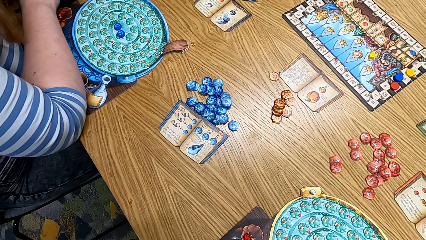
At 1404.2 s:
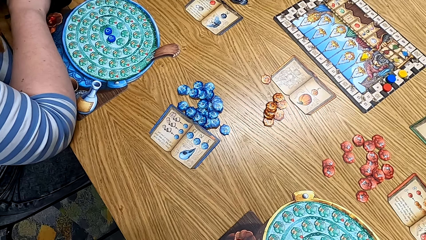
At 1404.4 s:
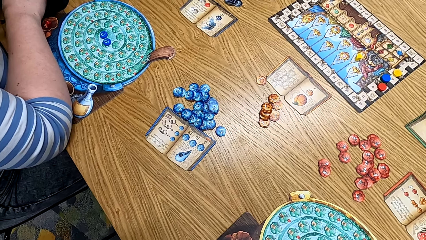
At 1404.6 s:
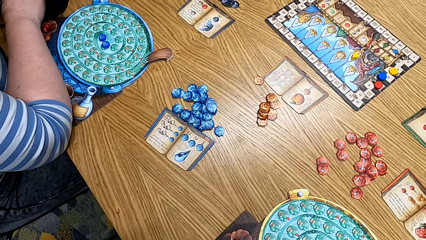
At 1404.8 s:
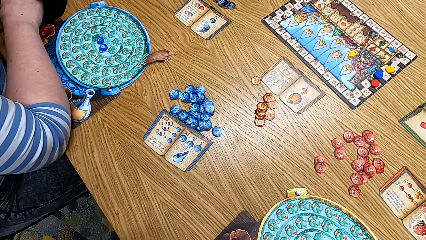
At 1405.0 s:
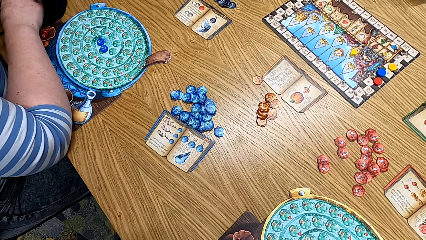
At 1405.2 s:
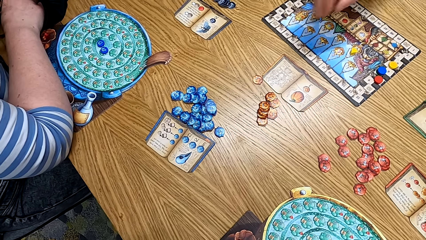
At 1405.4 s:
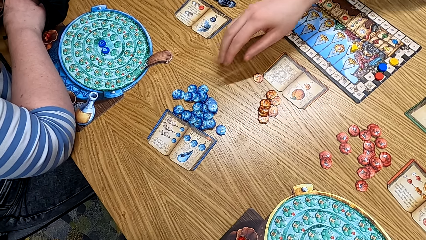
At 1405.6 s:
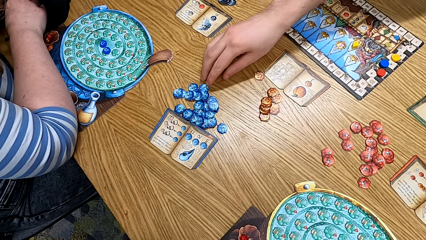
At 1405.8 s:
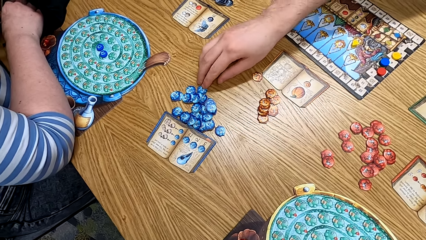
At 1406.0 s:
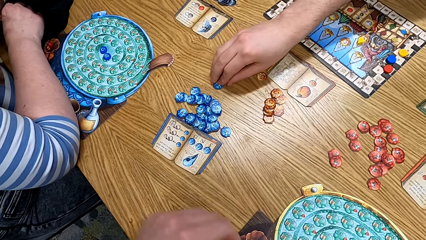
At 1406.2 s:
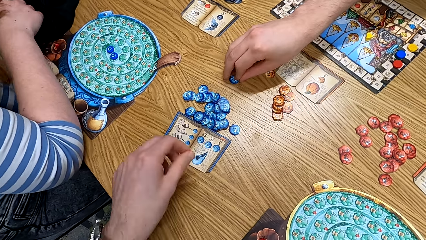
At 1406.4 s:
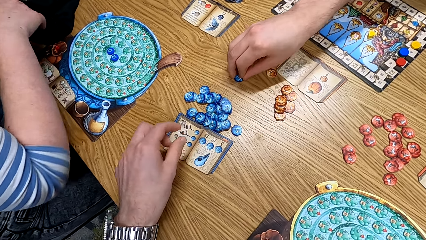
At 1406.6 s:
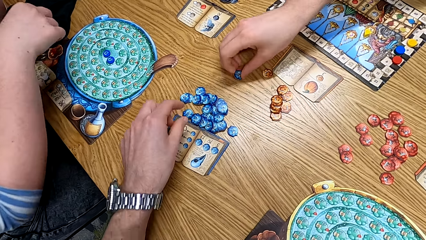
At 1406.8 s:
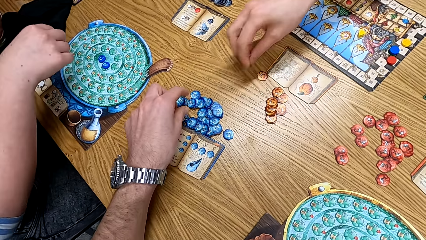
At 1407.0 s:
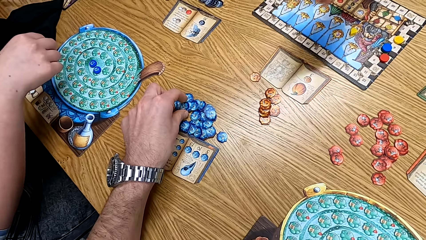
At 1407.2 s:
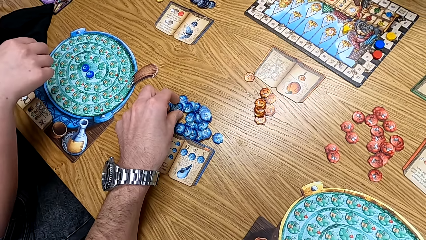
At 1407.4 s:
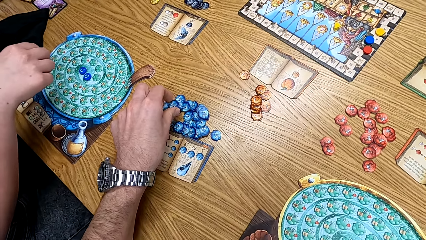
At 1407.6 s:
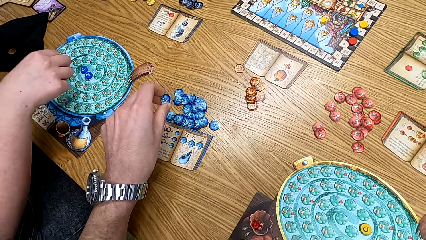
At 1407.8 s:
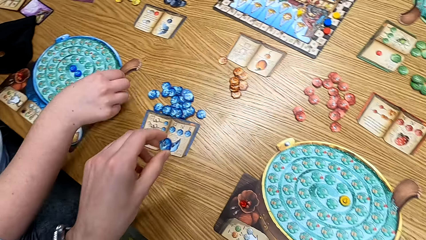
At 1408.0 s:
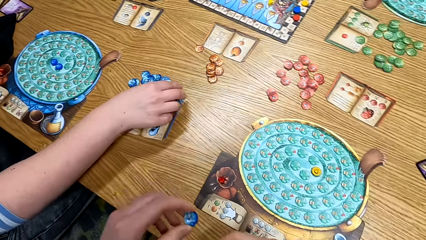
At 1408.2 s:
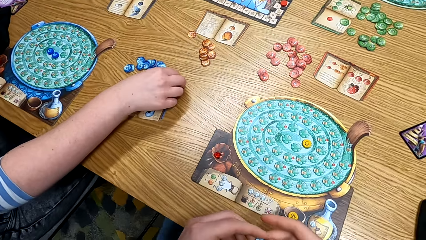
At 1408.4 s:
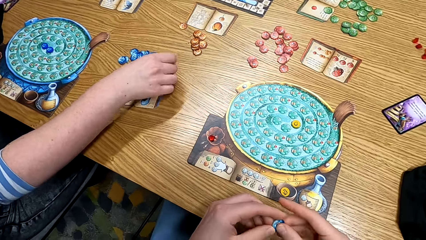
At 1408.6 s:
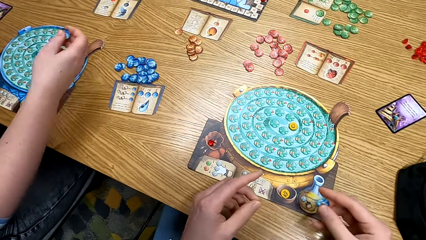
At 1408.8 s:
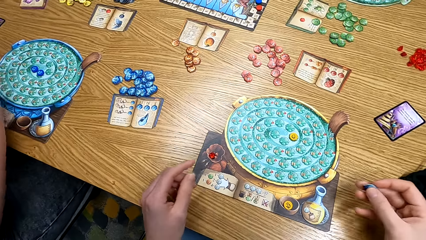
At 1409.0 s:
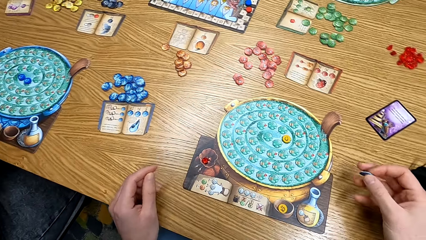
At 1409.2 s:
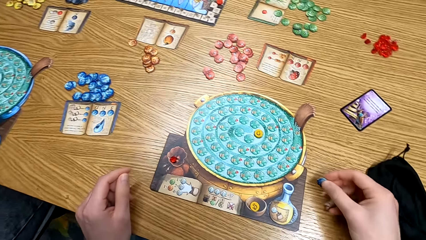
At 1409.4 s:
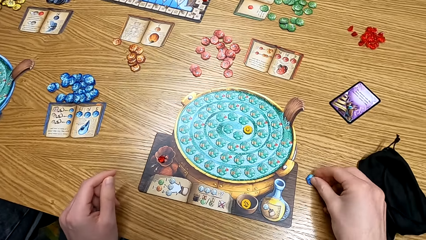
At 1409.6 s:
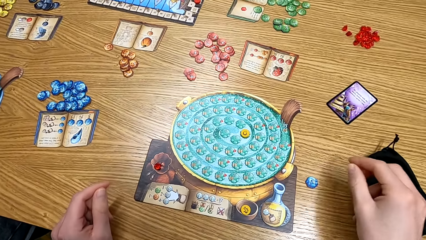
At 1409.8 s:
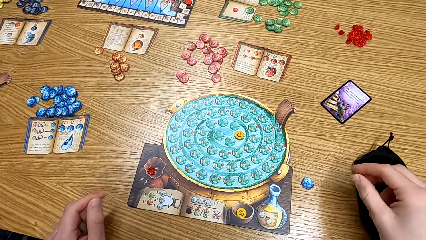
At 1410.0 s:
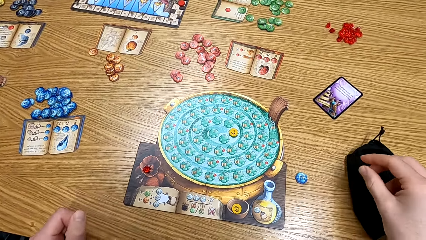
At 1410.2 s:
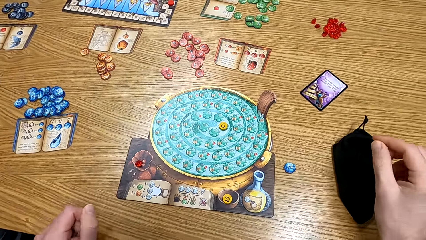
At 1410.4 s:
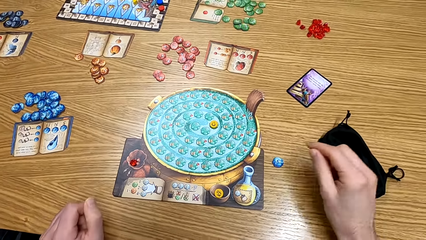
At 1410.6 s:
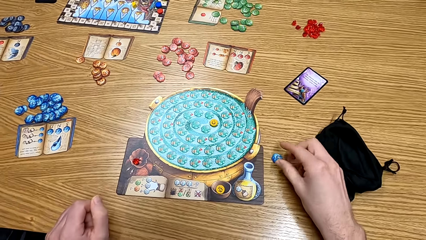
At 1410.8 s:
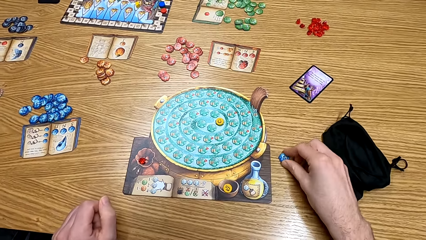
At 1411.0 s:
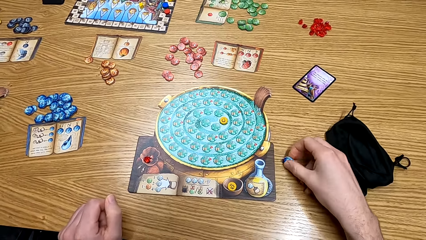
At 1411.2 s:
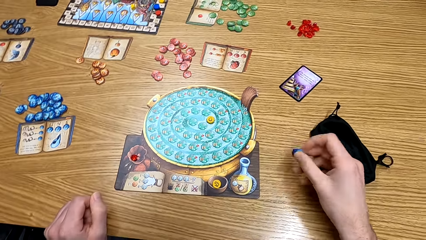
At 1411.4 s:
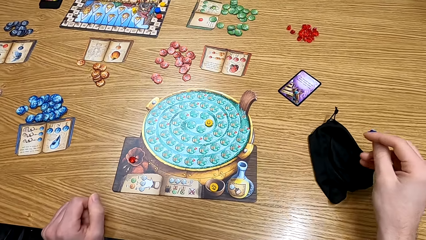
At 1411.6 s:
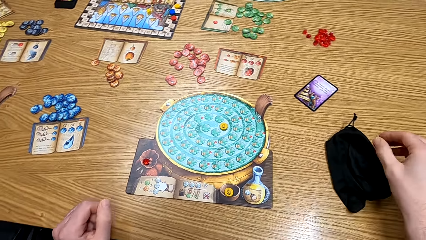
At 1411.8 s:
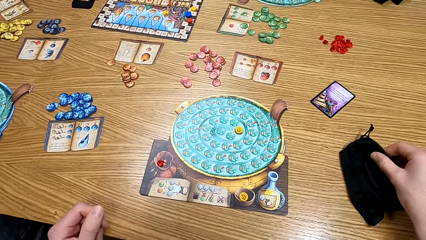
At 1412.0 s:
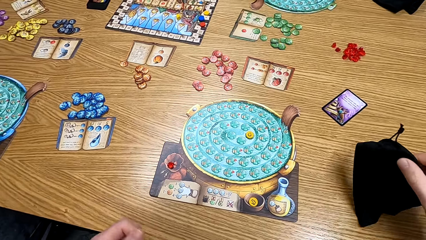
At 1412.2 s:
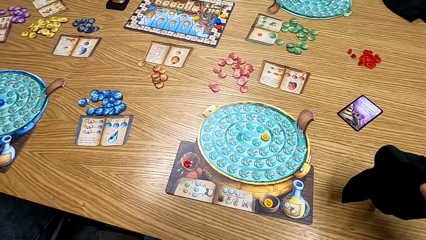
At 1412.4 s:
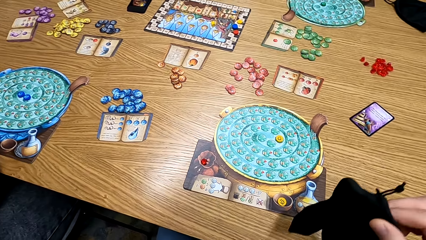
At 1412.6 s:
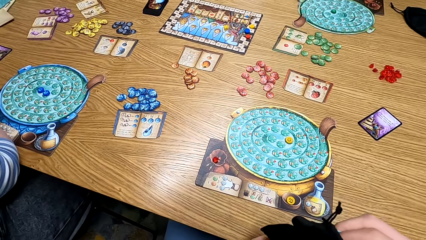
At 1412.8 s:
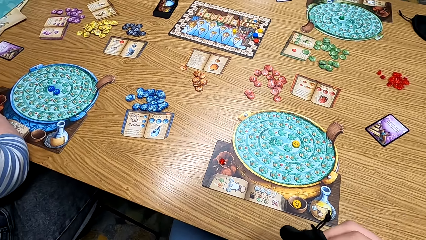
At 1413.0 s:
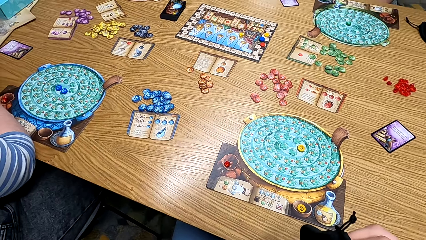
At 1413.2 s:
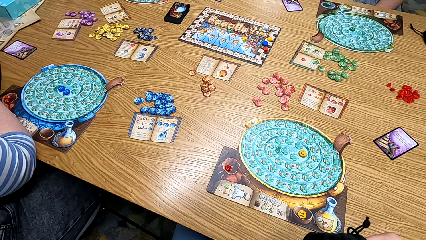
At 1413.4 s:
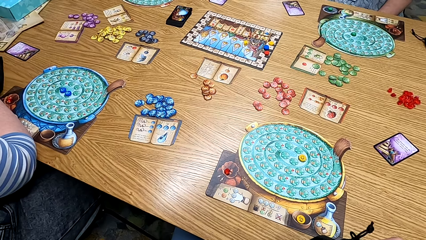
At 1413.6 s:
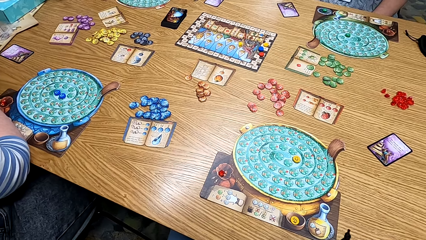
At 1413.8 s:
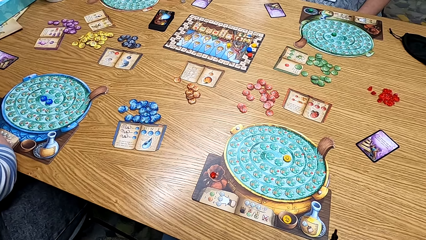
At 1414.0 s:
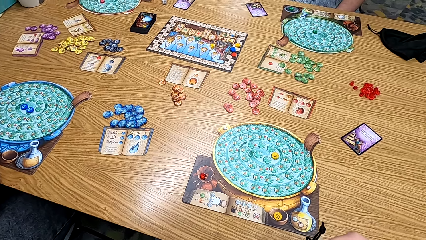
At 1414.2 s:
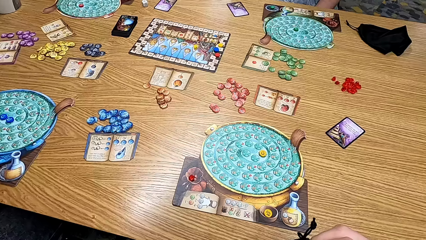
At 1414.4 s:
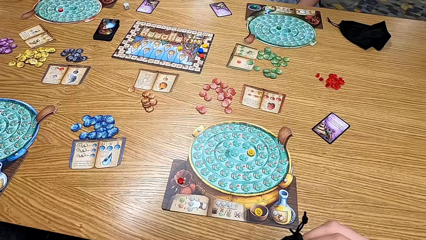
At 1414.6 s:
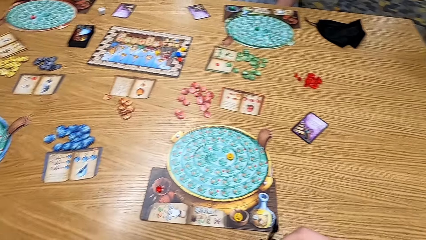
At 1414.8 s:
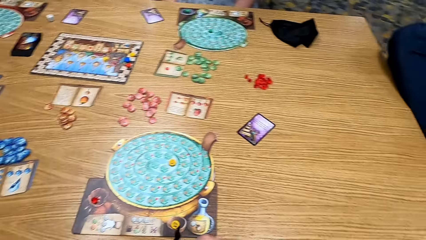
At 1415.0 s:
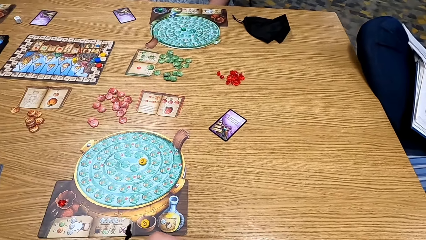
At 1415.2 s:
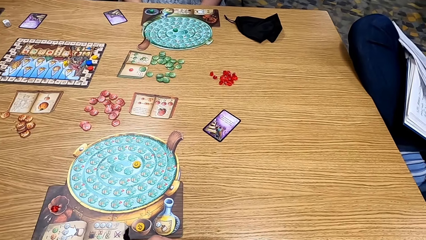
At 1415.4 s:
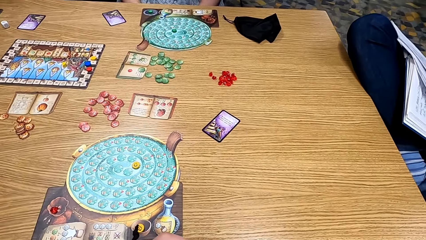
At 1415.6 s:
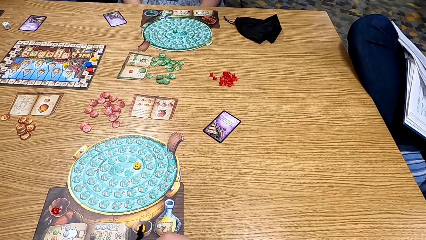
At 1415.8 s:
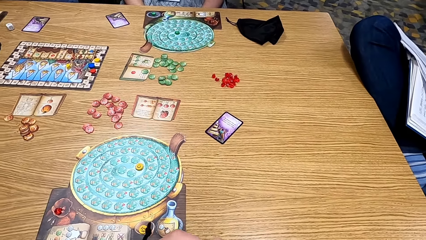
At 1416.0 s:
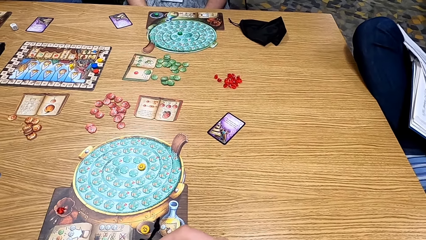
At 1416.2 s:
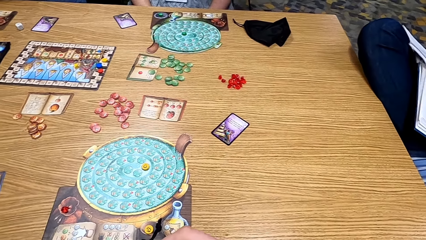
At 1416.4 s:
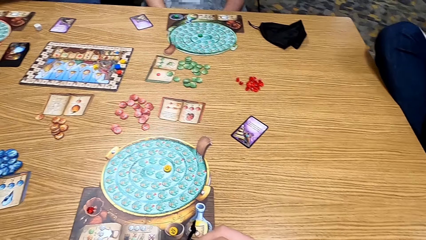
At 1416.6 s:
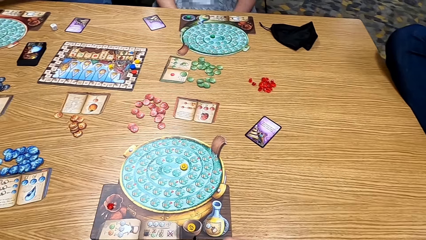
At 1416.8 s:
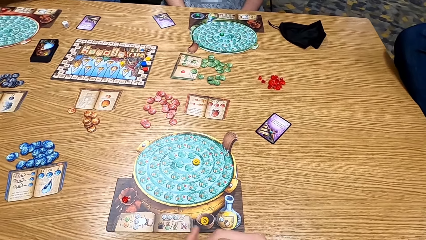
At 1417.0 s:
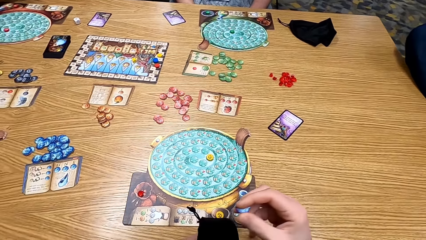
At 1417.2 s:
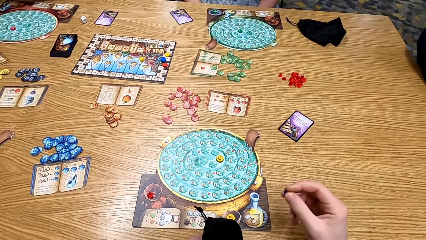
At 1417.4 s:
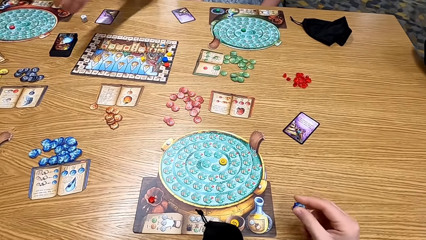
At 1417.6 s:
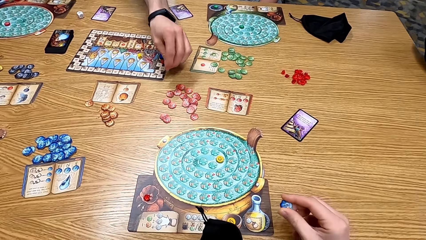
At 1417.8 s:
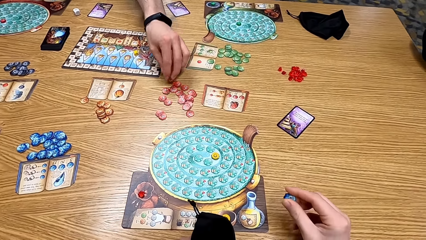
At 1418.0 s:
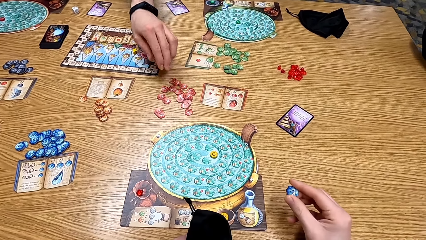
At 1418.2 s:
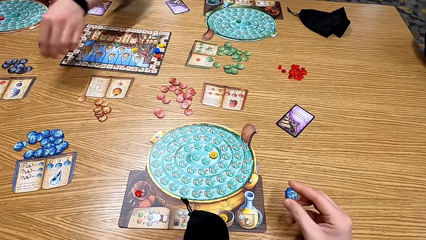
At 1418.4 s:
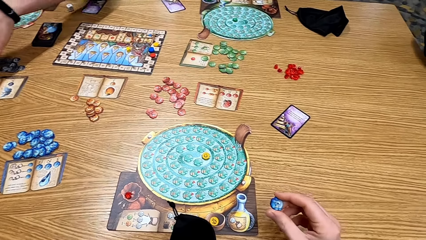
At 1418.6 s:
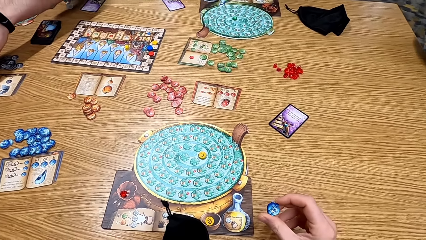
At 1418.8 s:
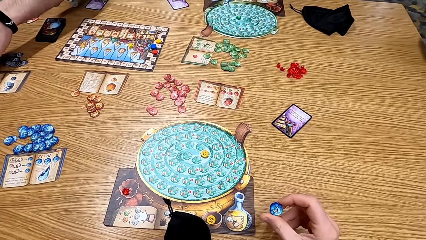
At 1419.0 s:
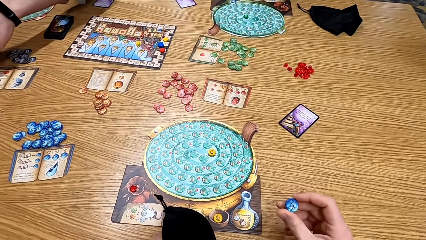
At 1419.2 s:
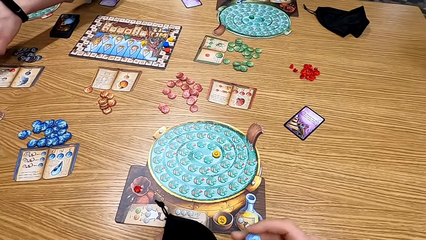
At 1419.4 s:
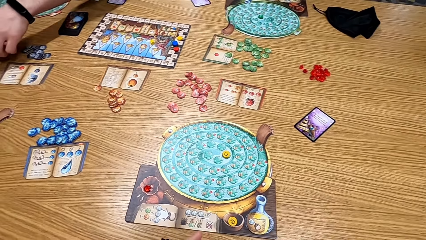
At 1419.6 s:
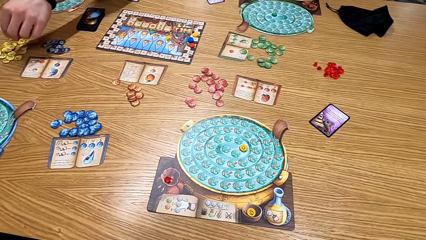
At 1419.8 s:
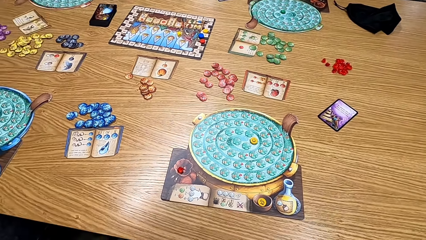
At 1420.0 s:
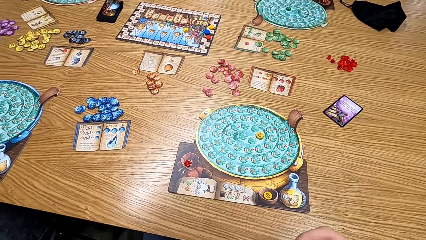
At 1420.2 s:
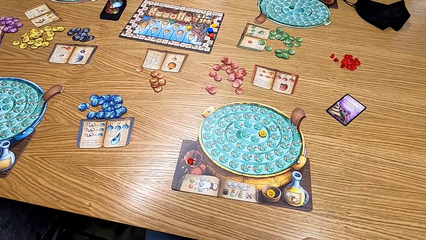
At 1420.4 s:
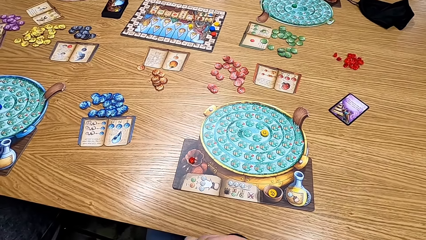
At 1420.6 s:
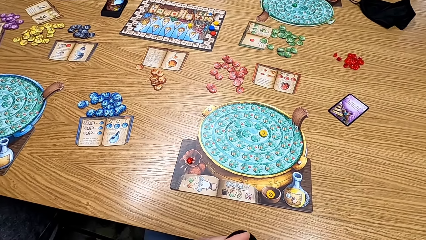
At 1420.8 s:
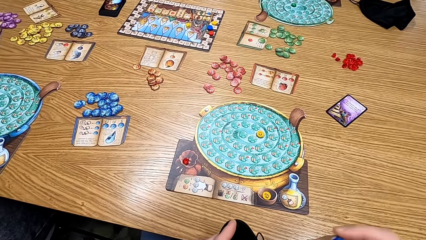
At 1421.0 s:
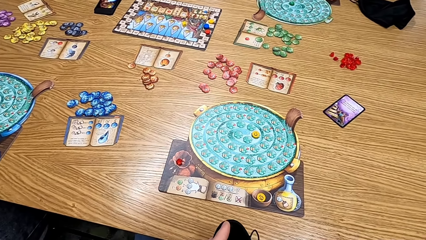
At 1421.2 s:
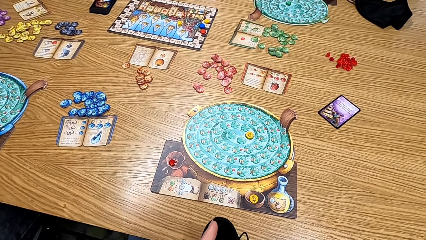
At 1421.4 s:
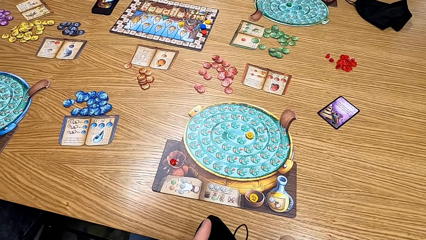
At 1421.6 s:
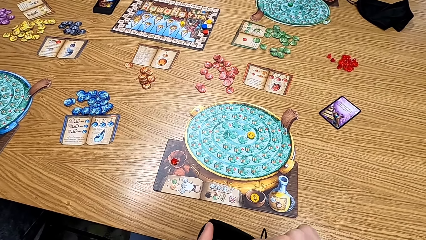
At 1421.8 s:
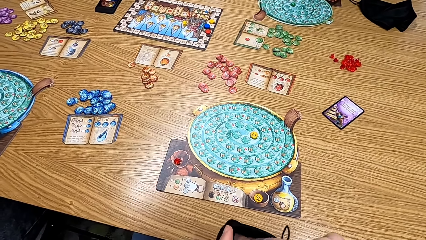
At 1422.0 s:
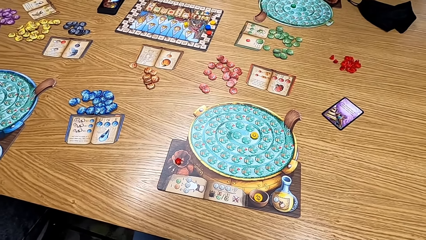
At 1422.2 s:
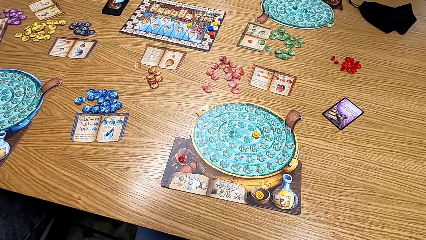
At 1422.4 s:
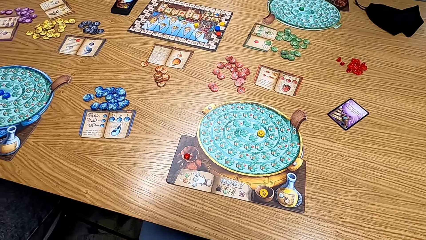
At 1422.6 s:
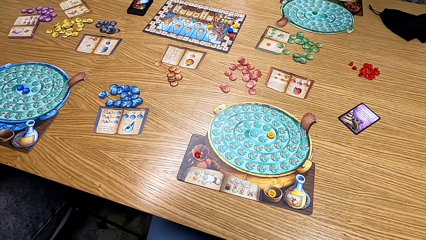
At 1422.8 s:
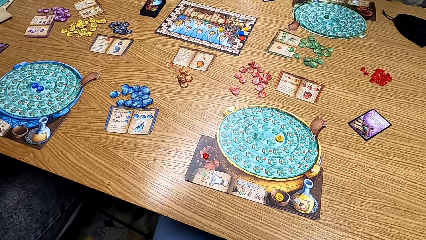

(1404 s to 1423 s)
A man picks a chip from the table. The camera wearer plays the game. They pick a chip from the table. A lady picks a chip from the table. The camera wearer places a chip or paper on the table. They pick the chip. They pick a bag from the table. They look at the table. Another man places a chip on the table. The other man plays the game and picks a chip from the table. The camera wearer looks at the table.
